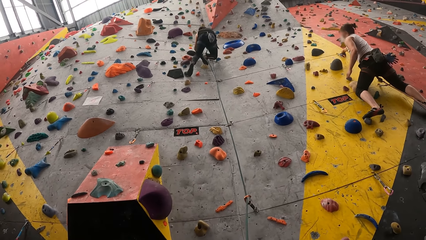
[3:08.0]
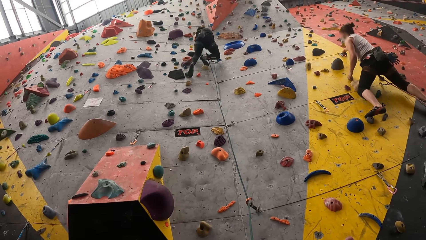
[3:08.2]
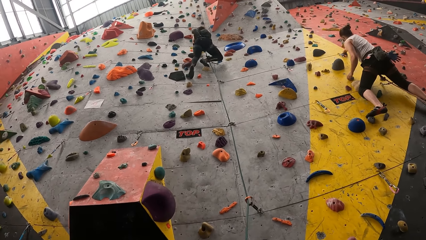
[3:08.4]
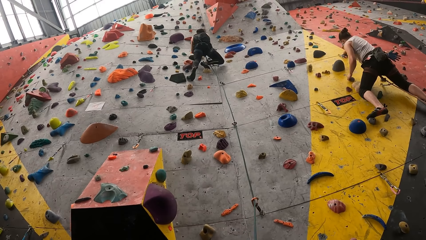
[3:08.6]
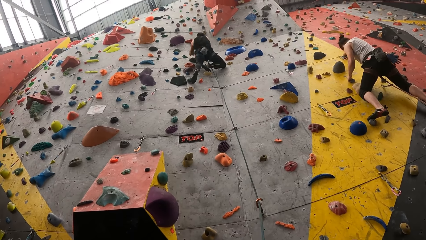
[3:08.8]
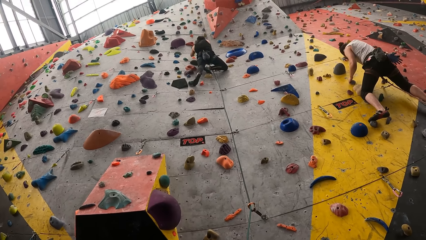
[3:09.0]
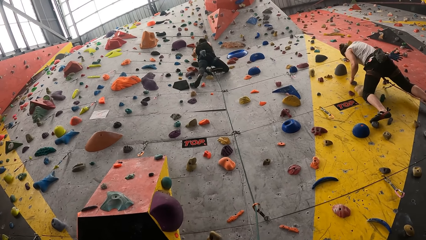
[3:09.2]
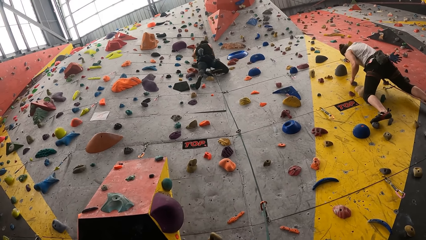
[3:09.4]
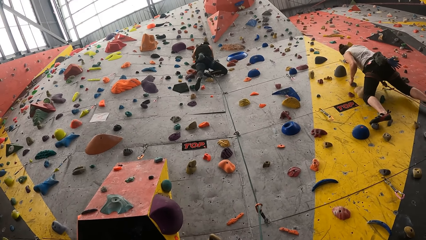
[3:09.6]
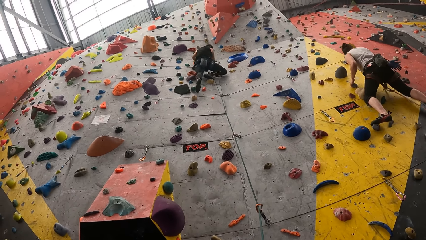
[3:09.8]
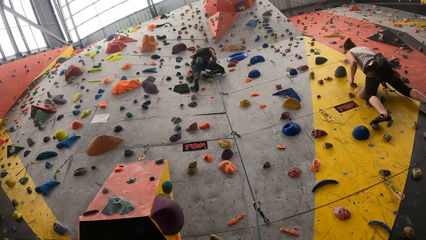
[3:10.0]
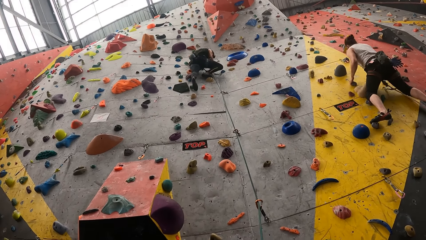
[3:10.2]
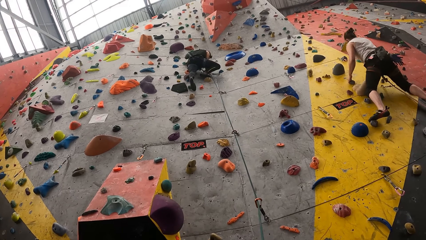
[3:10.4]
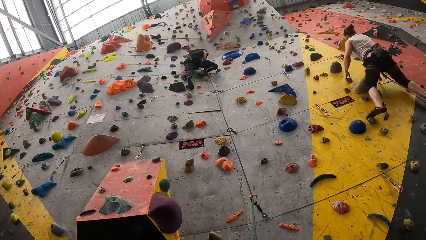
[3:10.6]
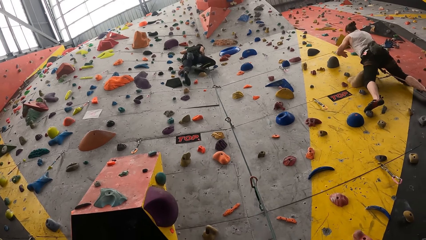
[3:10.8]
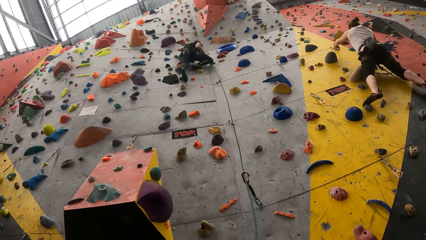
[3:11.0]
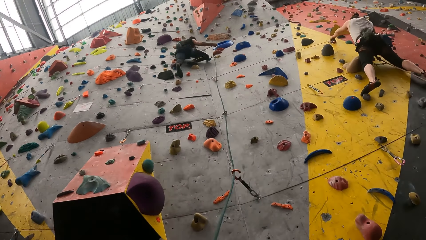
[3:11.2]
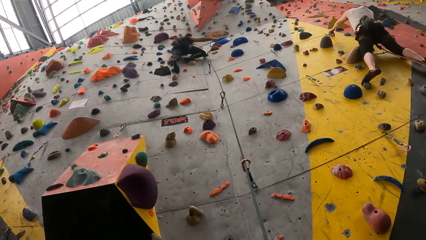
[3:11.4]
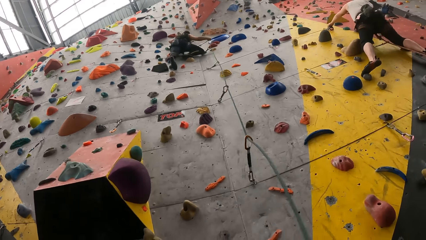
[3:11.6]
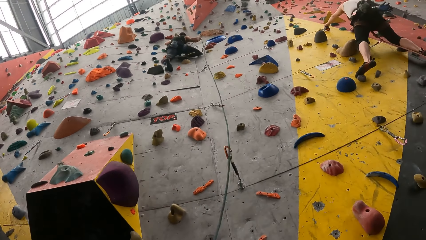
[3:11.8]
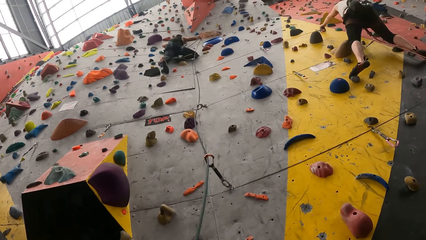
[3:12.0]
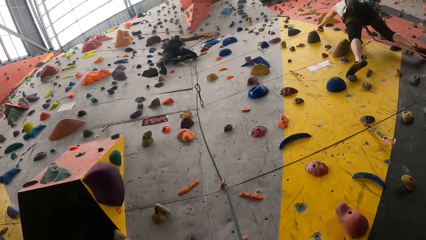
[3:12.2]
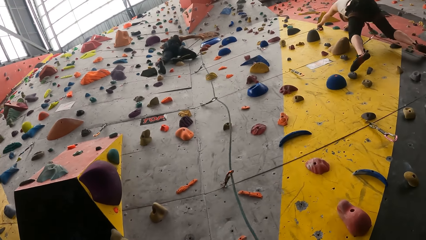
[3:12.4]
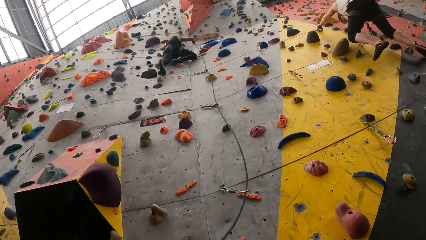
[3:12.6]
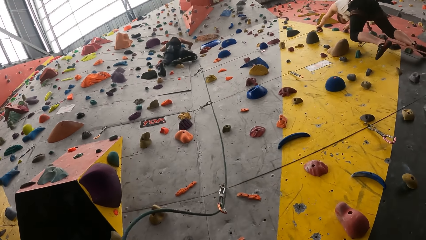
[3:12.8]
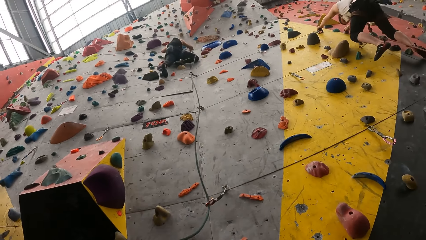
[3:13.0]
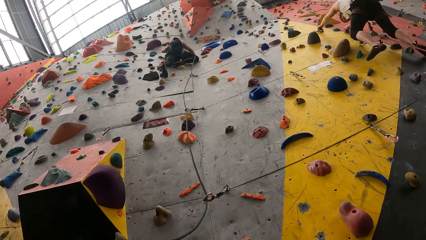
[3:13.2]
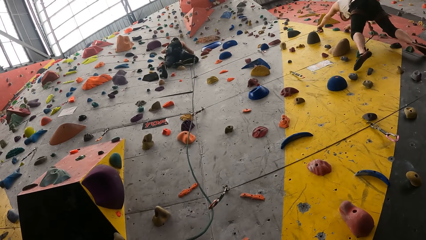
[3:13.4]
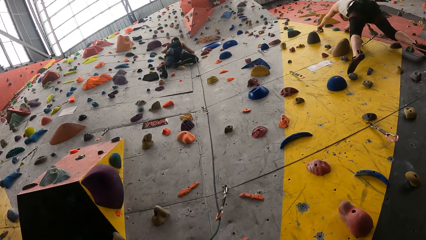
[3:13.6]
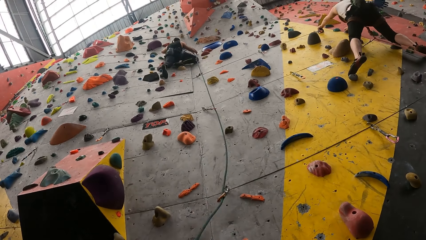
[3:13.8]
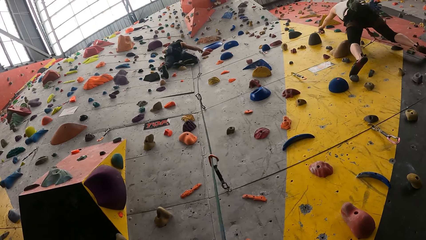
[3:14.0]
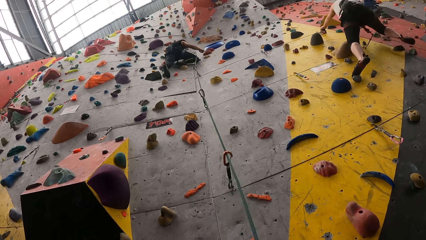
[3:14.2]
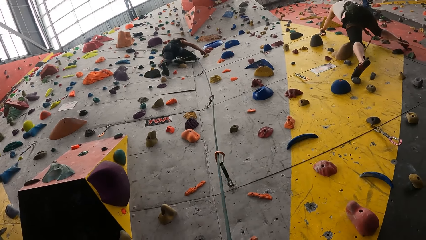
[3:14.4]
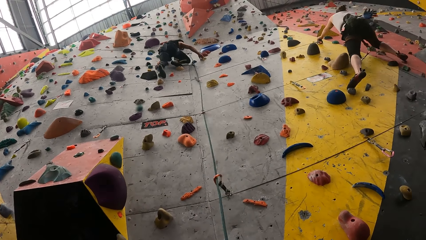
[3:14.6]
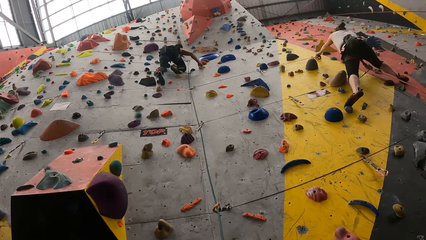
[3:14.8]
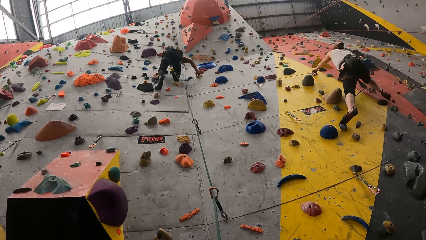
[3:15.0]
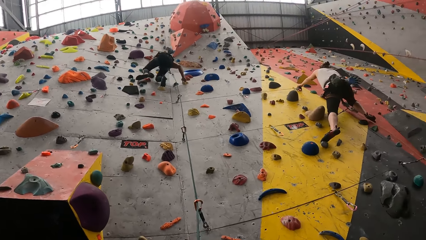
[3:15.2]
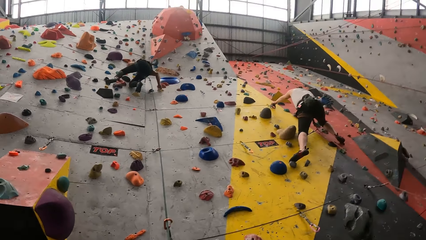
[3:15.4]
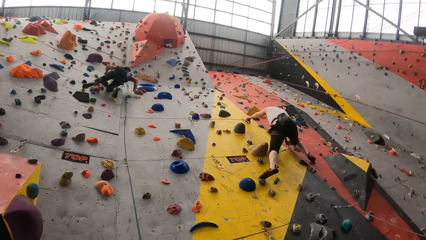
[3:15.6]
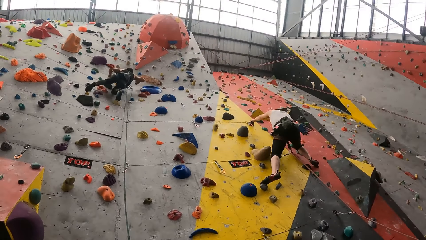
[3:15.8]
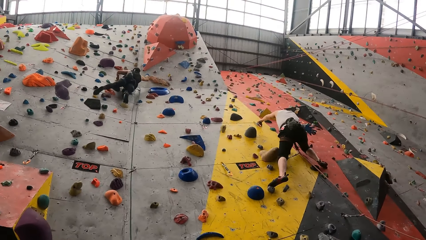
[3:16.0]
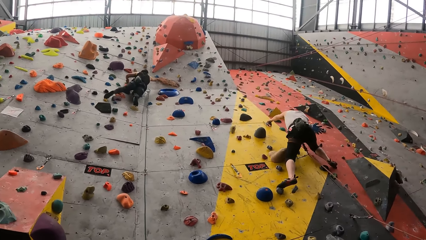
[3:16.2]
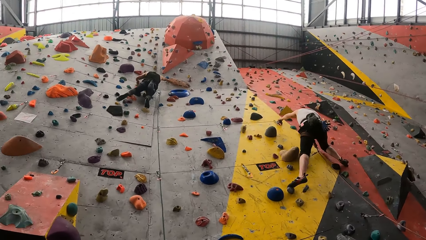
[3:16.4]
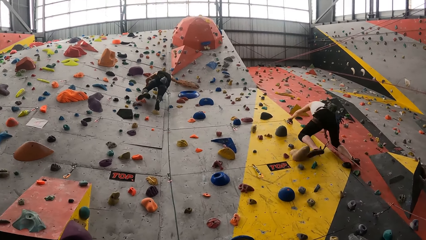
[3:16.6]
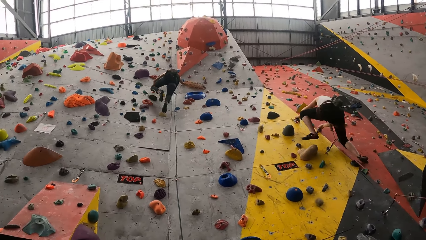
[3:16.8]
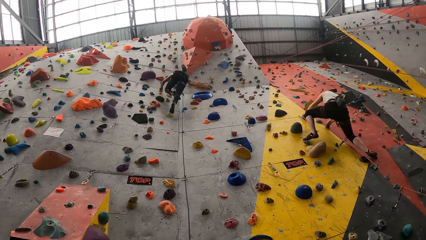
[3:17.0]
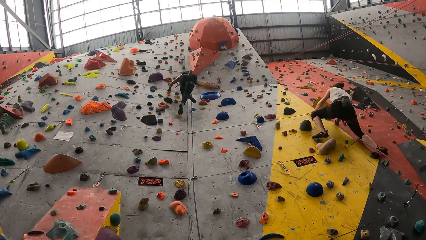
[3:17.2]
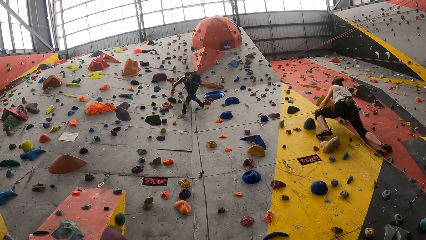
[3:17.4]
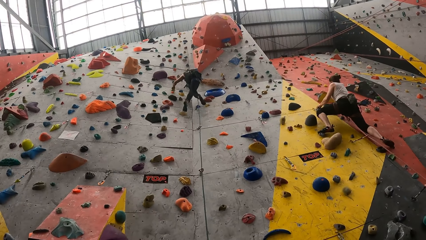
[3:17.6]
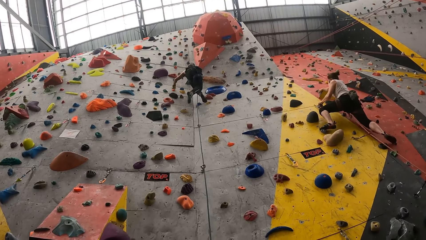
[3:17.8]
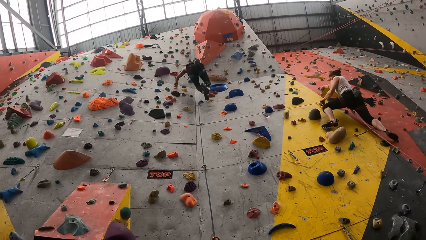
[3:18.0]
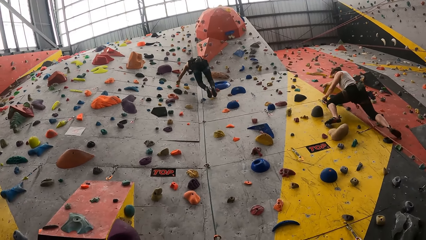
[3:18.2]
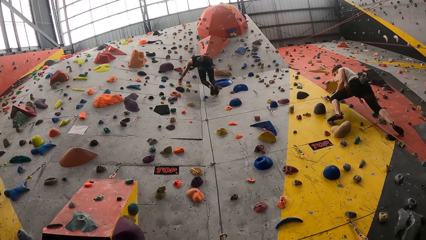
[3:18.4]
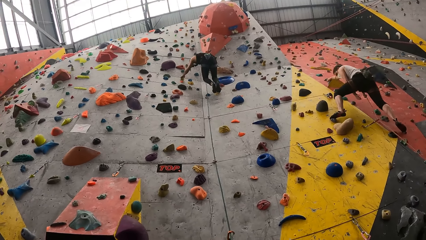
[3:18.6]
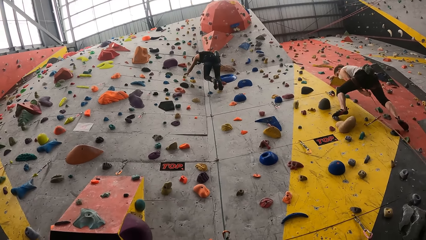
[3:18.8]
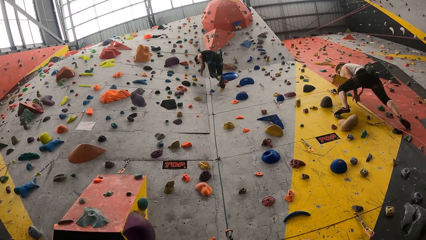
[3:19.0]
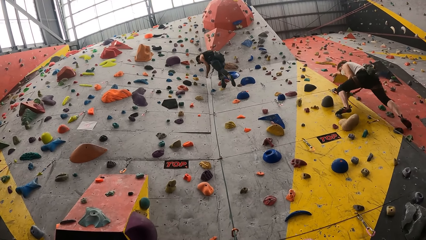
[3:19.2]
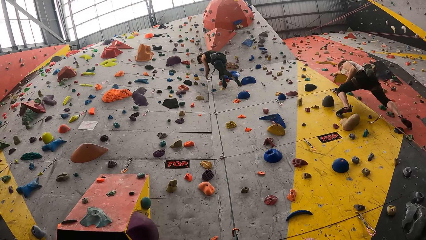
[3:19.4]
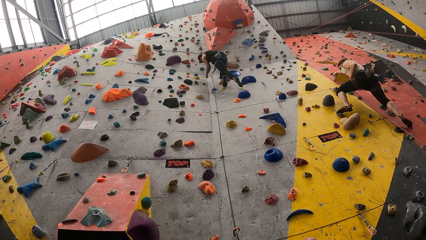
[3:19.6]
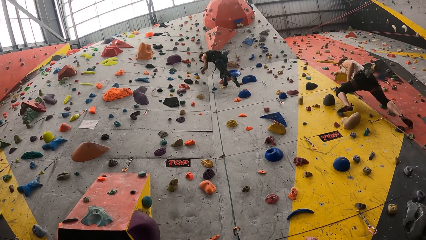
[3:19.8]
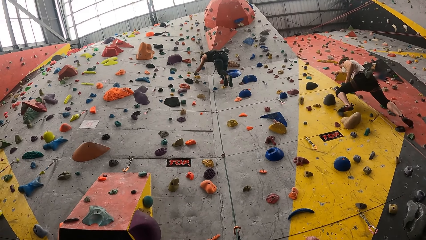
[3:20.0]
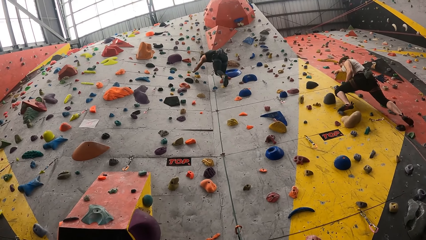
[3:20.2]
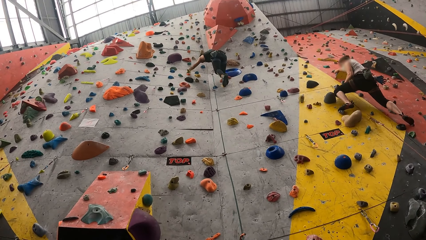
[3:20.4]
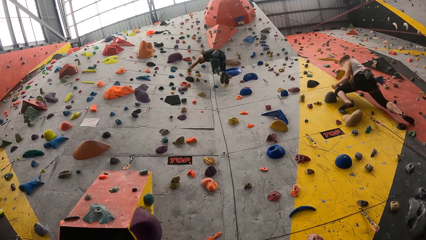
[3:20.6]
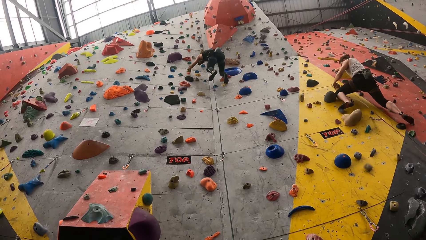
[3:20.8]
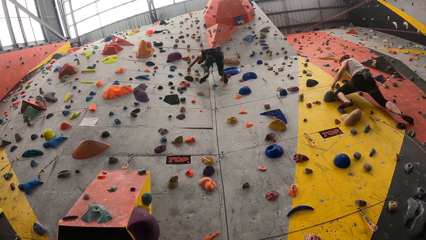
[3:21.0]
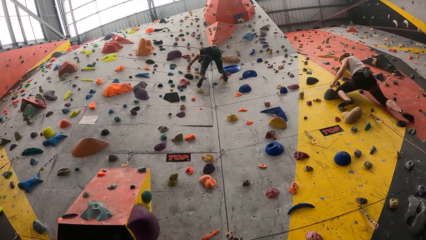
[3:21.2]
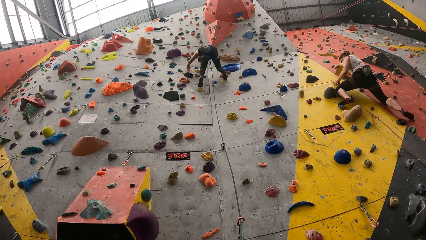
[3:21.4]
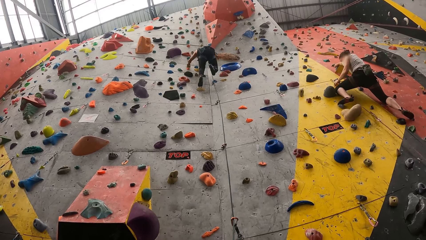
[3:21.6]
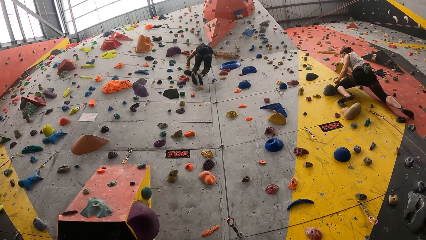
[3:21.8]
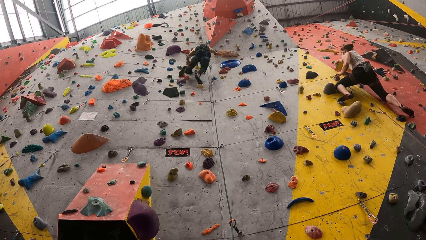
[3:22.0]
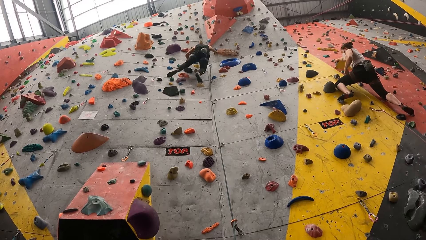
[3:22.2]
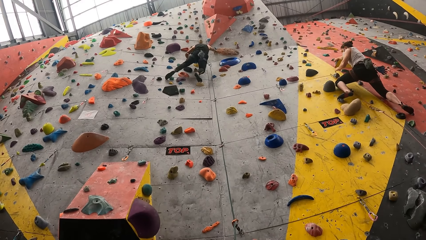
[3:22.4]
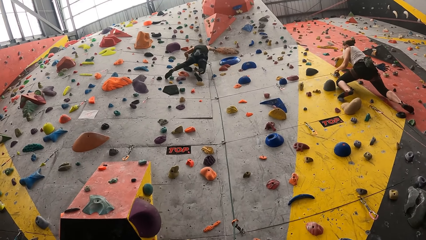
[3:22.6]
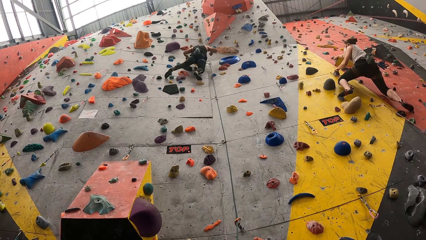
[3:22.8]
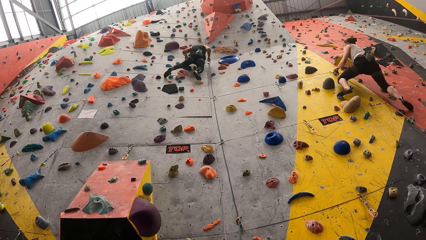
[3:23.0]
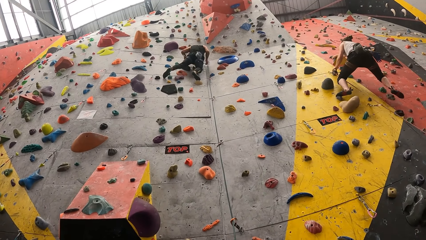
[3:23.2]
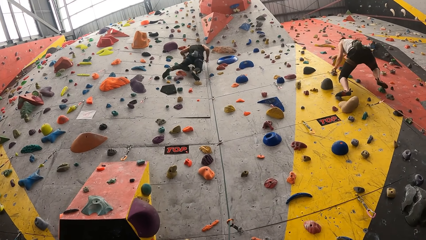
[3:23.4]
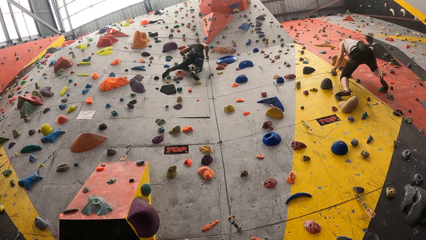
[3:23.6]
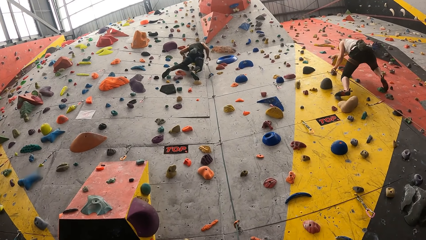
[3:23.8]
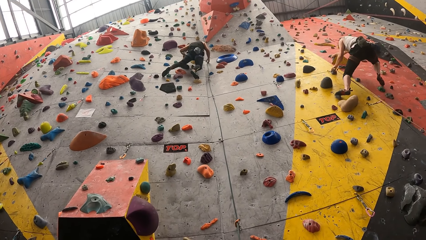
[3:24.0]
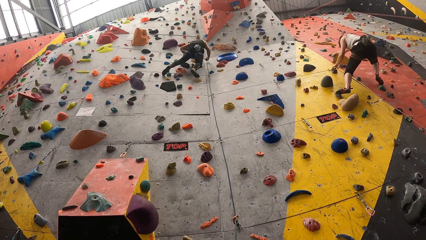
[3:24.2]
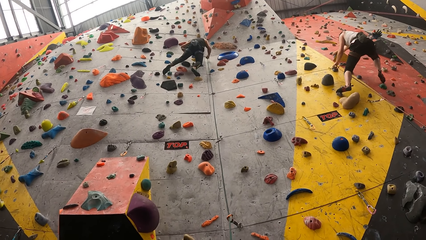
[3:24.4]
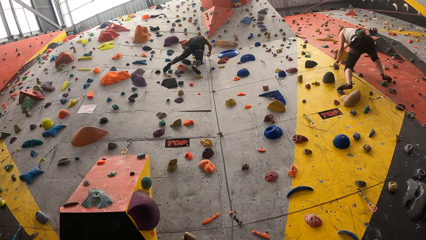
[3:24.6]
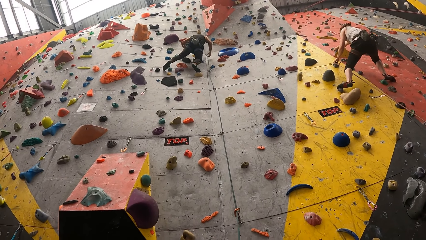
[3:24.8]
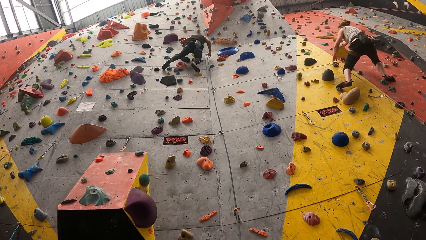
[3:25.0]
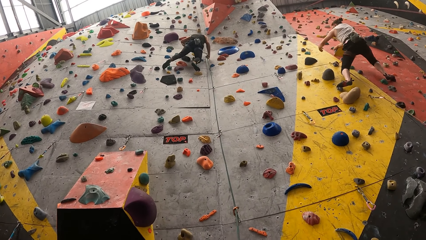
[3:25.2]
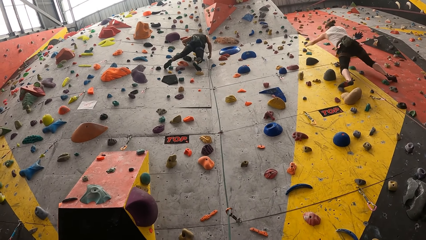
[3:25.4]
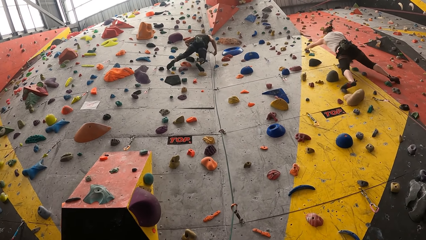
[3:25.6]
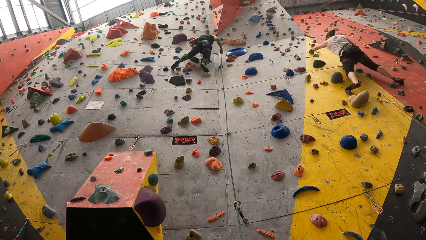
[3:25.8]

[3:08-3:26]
A man pulls a rope, puts the rope in a hook, holds a rock and climbs a climbing wall. A lady climbs the wall. The man removes the rope in the hook.
